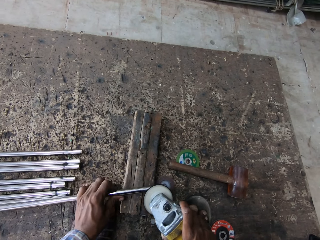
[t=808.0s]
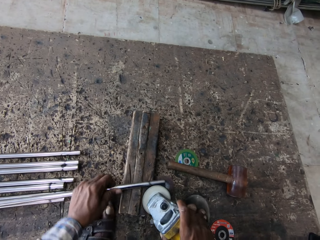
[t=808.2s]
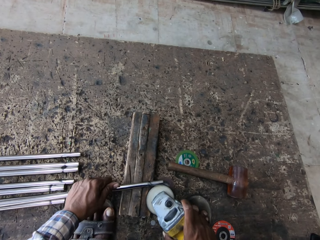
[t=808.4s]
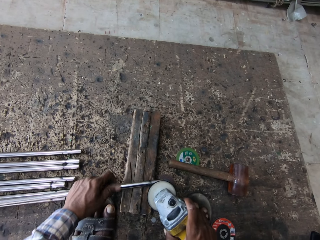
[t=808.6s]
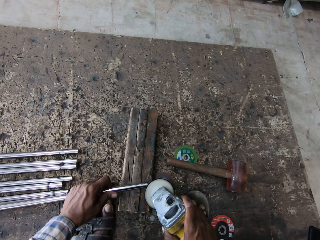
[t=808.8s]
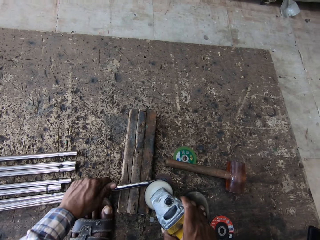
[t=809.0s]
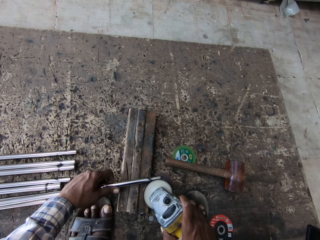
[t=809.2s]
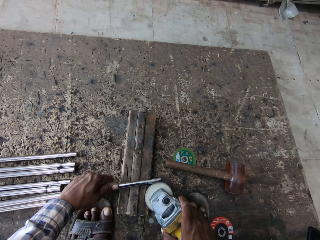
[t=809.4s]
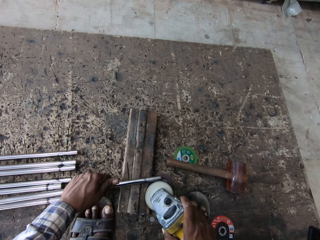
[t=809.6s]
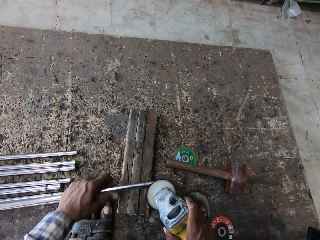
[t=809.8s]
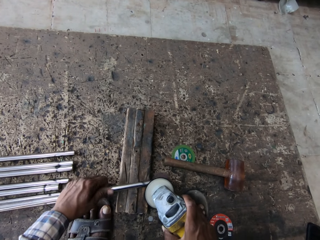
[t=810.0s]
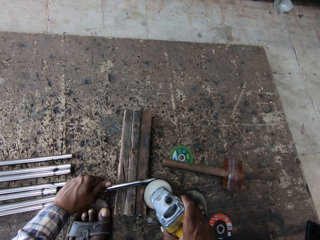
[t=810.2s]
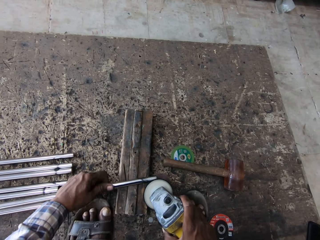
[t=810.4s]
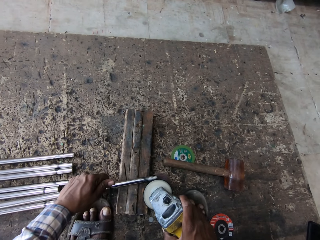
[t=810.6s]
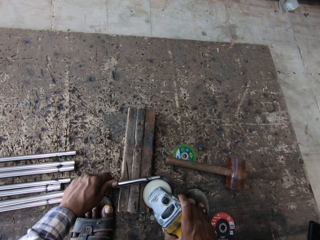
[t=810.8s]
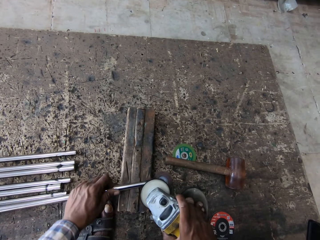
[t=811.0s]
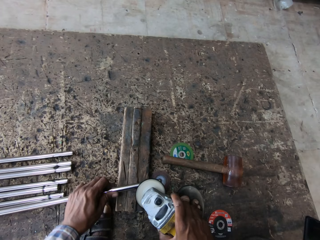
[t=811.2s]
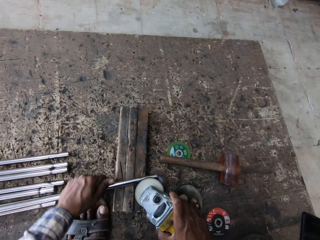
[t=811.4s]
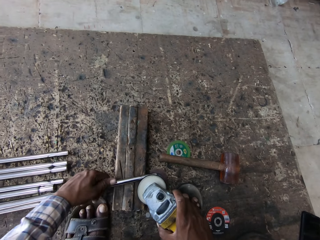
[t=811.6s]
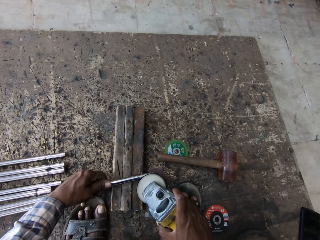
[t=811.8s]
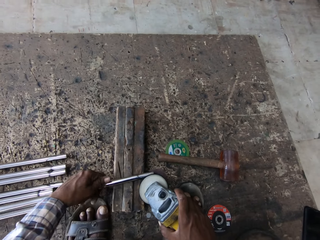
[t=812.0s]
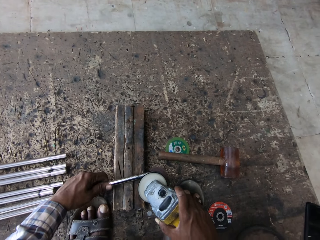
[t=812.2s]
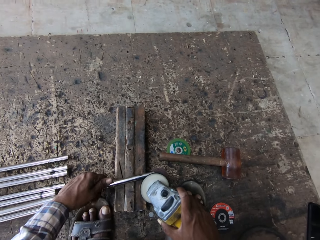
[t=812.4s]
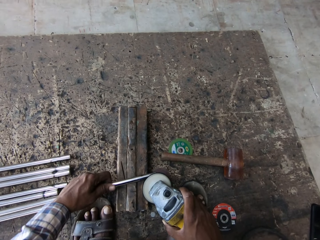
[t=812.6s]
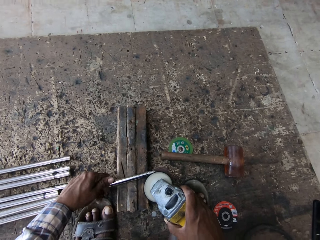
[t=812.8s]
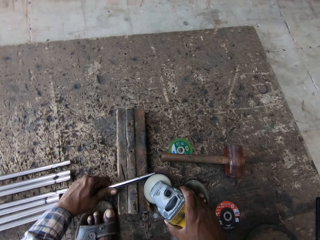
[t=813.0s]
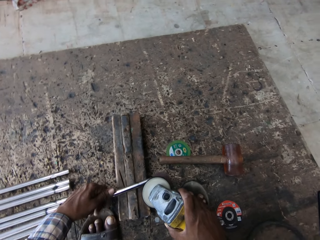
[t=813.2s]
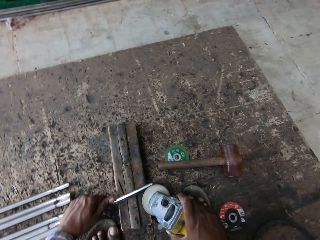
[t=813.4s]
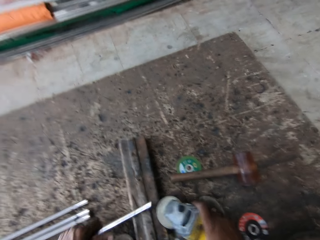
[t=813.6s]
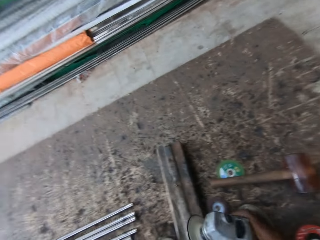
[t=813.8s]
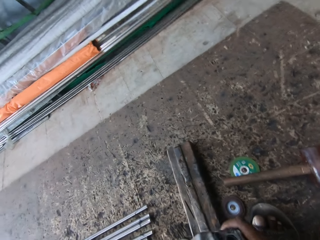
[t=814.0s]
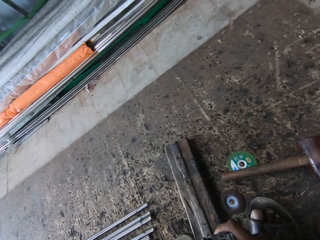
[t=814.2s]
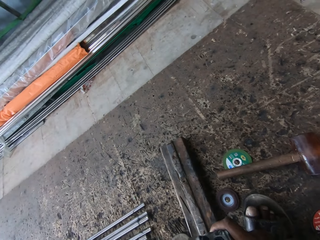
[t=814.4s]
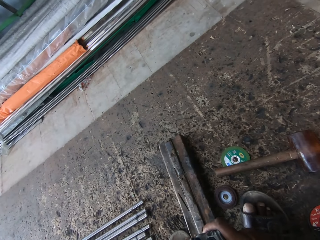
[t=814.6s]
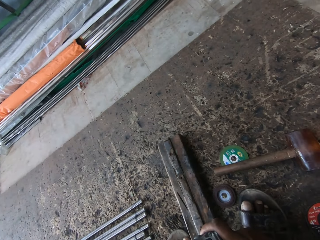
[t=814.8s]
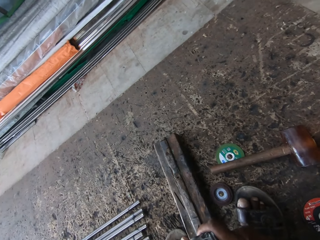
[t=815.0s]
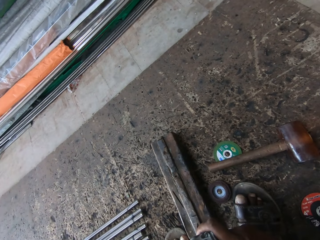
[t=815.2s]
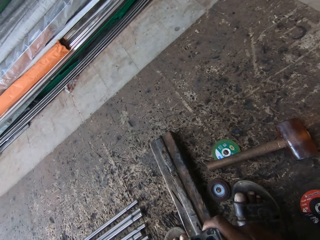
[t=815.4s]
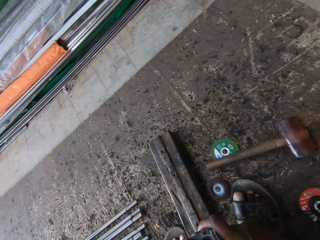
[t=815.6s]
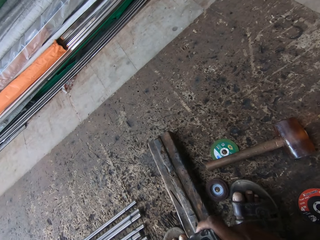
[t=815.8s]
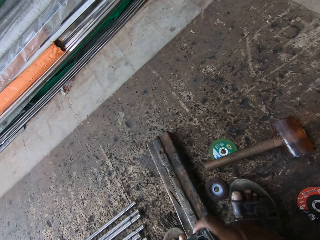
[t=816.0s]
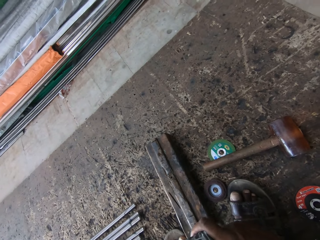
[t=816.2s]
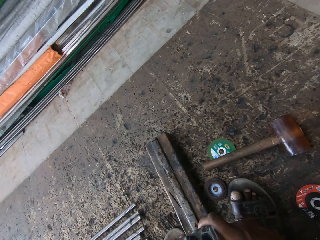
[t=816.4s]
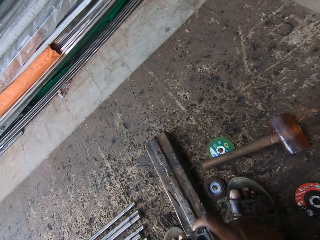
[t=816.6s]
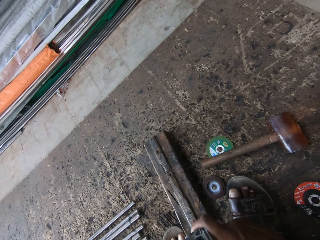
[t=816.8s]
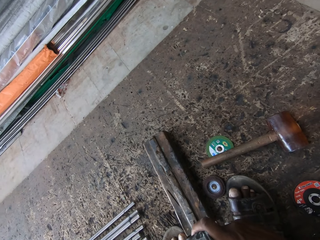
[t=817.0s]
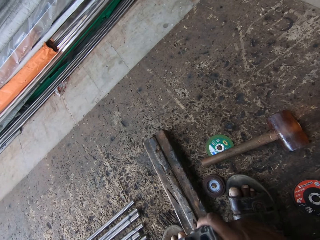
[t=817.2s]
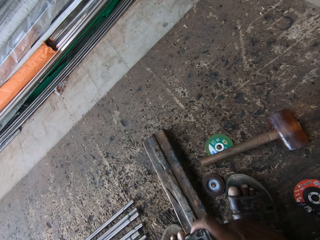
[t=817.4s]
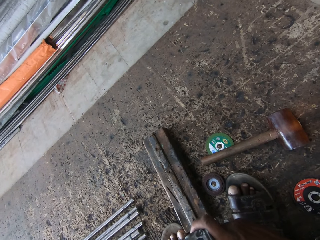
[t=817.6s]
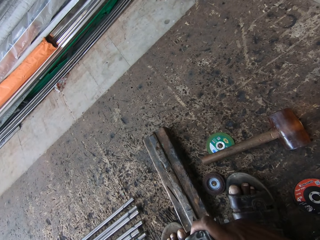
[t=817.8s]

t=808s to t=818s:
The camera wearer removes the steel metal from the holder. They weld the steel metal with the welding machine.

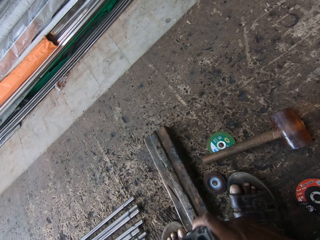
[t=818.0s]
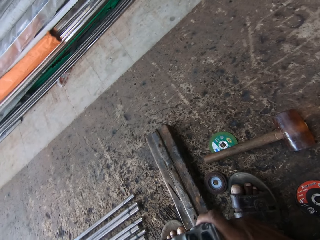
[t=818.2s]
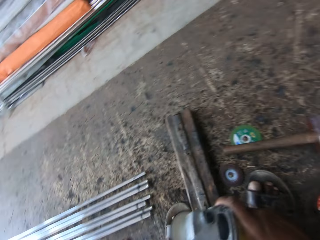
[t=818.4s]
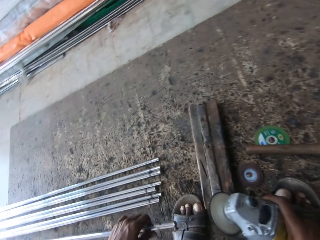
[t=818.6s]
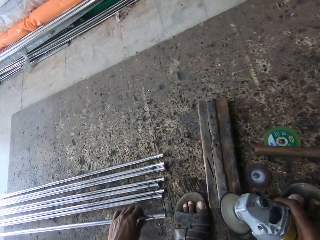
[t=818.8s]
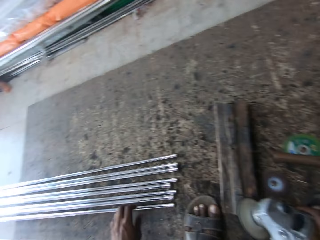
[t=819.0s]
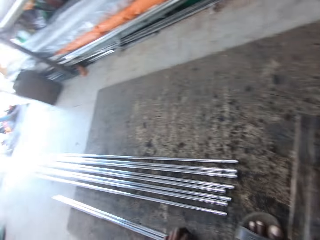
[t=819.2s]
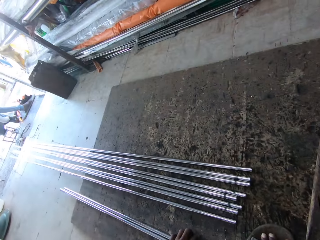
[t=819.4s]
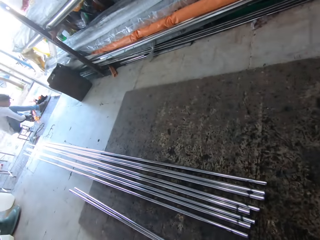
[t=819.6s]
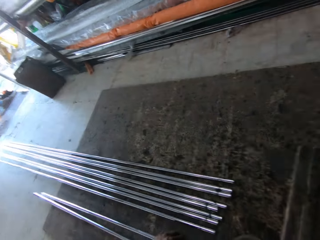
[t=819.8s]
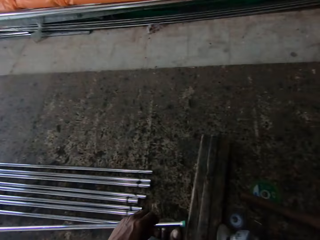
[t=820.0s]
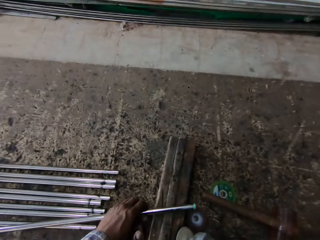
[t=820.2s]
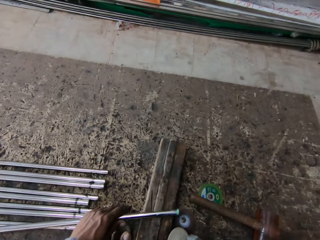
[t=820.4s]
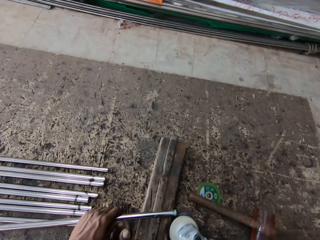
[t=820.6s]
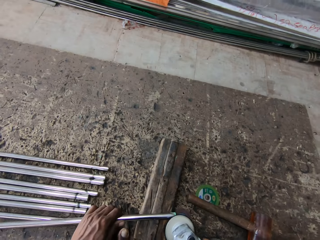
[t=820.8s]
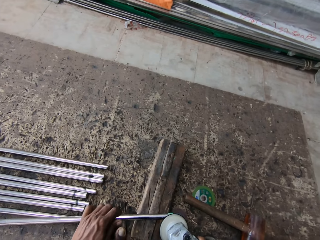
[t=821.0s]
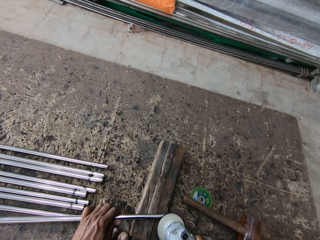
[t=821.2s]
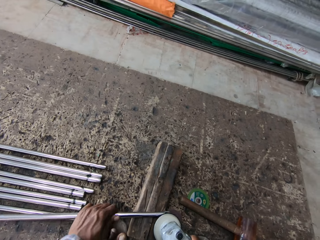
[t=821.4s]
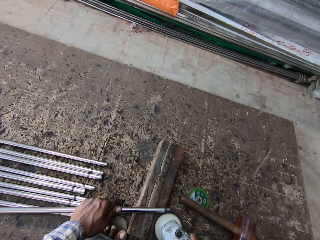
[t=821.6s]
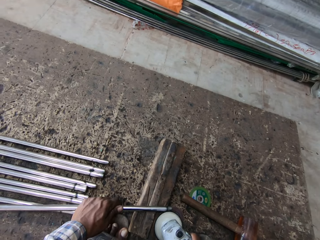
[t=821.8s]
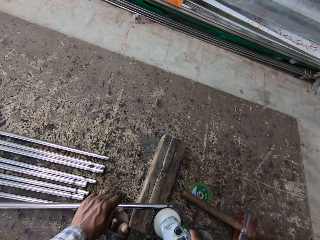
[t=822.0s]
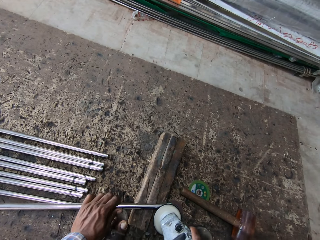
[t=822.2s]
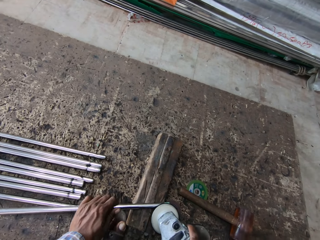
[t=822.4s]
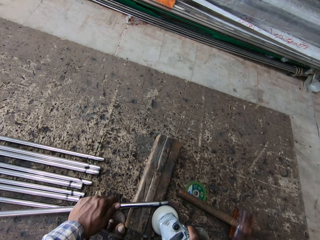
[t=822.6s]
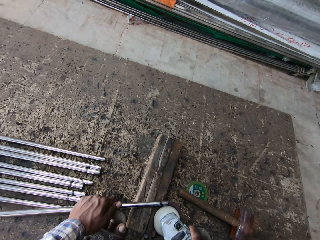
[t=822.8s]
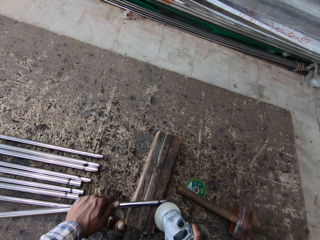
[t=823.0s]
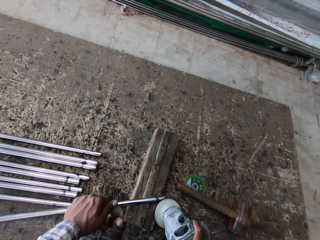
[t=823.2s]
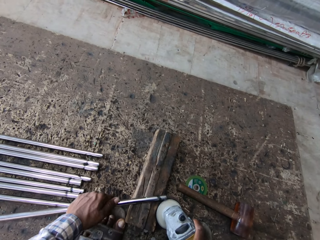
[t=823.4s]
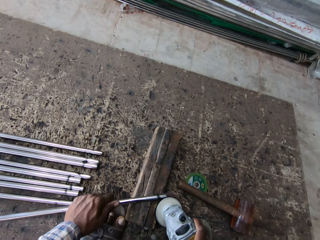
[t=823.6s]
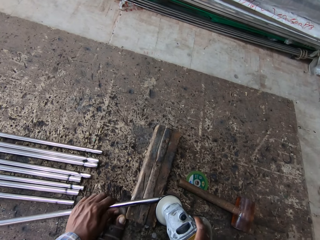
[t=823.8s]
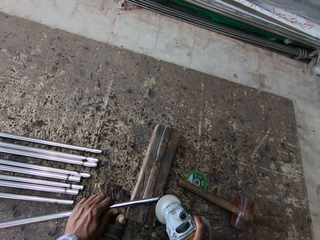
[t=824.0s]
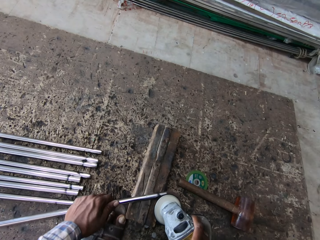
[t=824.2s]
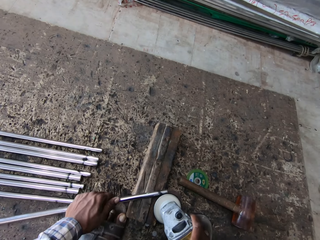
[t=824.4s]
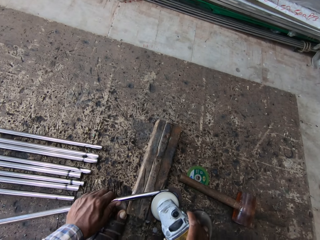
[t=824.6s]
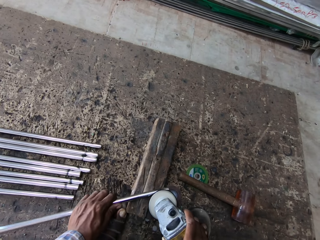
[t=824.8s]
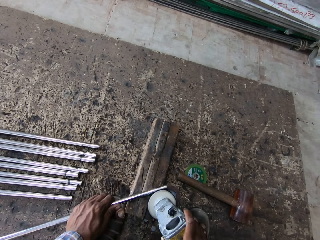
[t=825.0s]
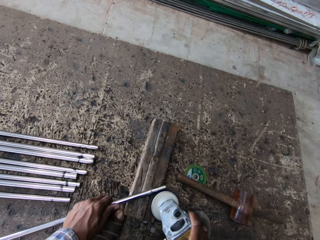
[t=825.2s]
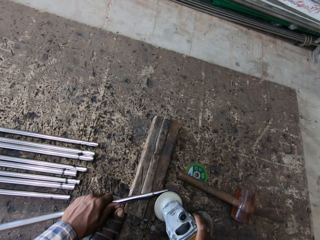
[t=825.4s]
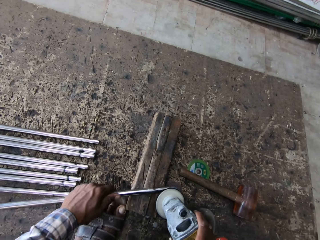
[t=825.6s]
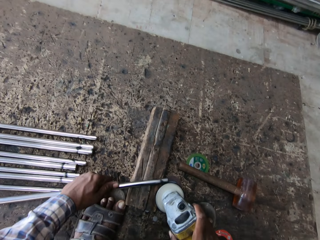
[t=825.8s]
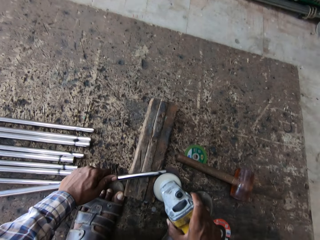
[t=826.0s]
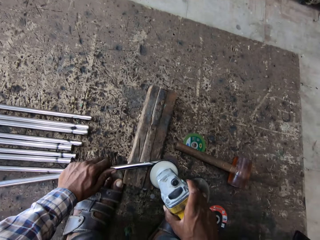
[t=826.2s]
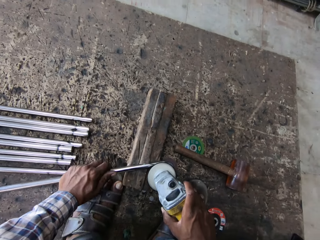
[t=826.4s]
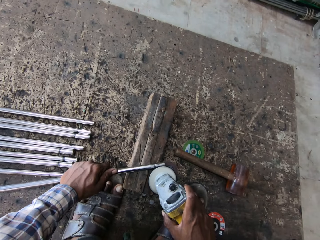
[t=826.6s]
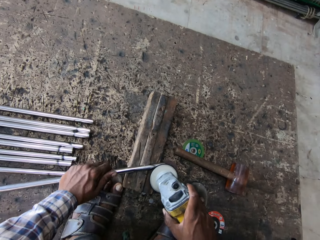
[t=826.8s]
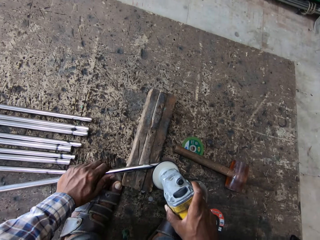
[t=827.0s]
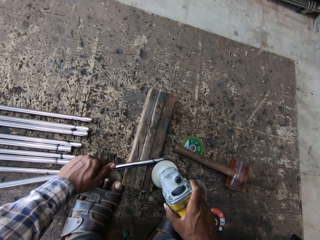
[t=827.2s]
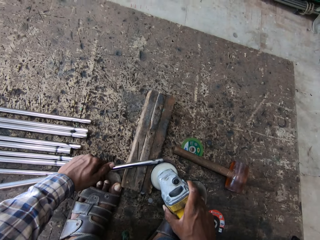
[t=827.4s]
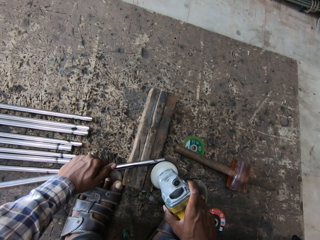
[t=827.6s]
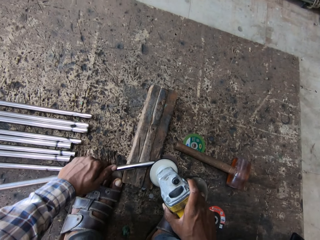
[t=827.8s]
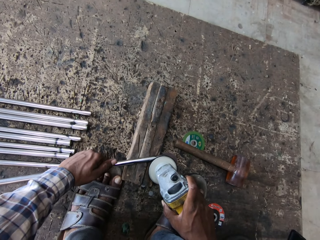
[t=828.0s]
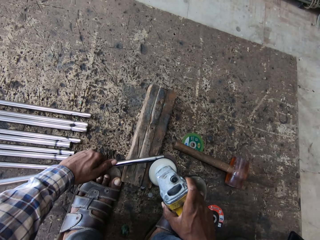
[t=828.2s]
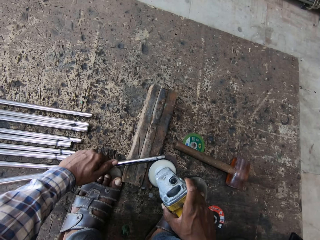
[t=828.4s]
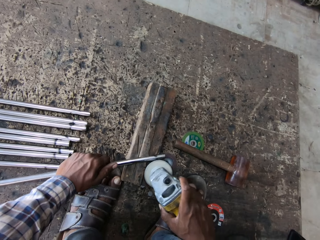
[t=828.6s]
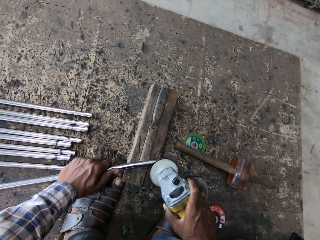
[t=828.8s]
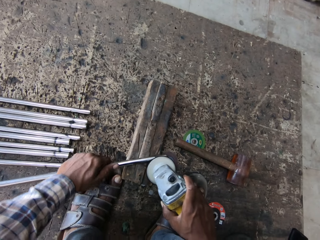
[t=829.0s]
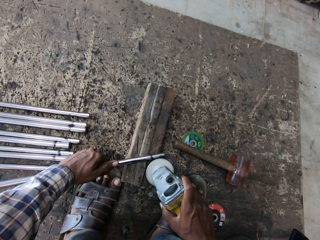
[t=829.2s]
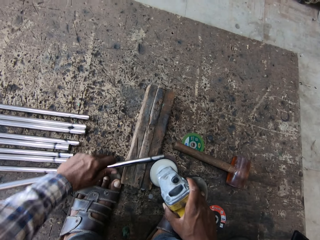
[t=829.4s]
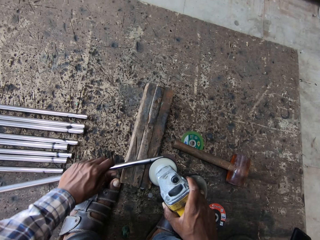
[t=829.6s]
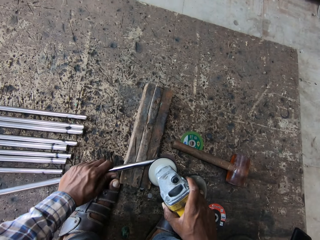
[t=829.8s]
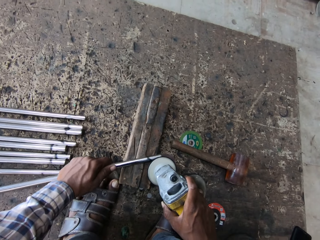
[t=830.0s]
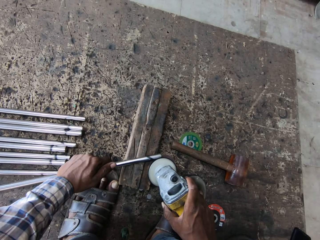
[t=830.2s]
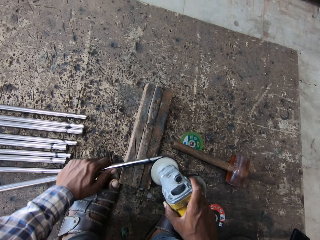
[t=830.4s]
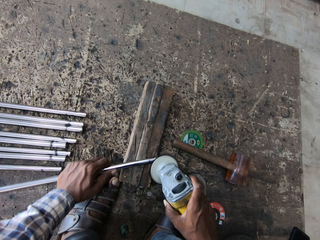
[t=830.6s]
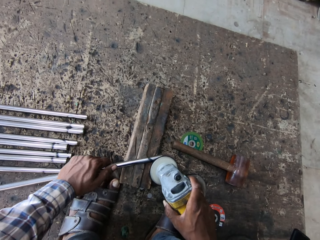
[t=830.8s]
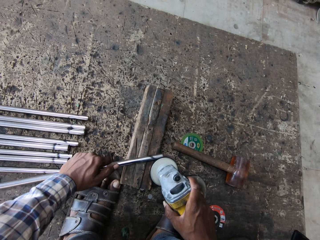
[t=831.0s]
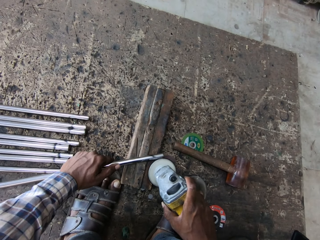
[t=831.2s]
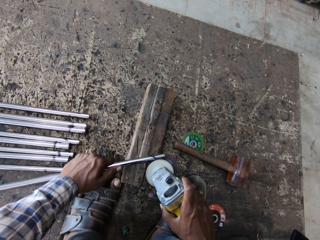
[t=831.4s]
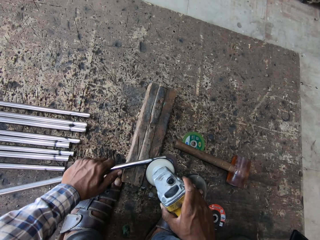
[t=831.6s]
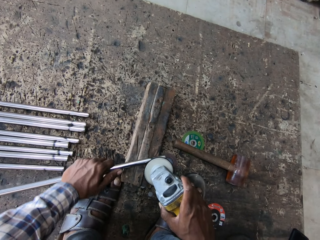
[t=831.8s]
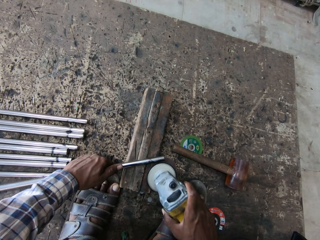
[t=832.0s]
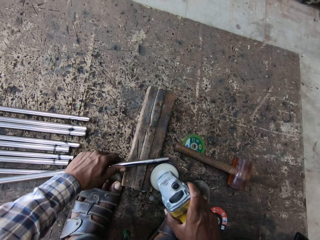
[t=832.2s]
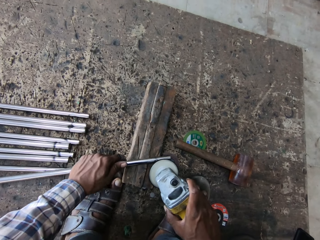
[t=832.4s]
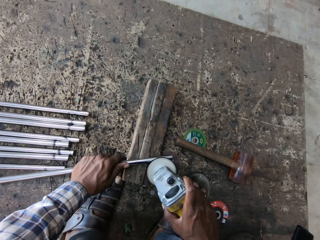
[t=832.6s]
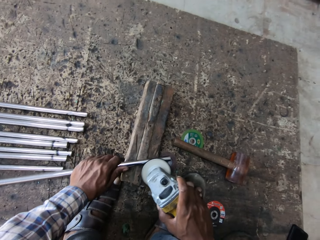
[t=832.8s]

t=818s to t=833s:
The camera wearer puts the steel metal on the floor. They take a steel metal on the floor. They hold the steel metal on the holder. They weld the steel metal with the welding machine.
